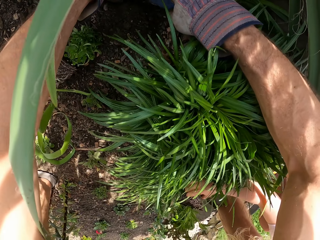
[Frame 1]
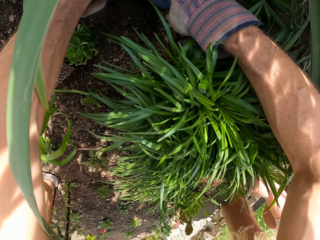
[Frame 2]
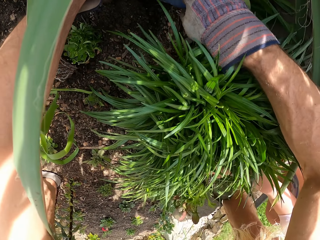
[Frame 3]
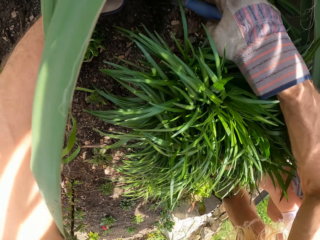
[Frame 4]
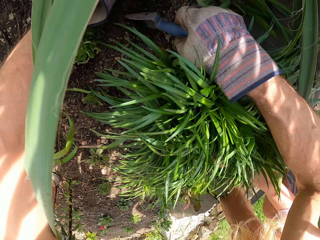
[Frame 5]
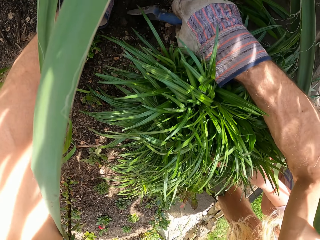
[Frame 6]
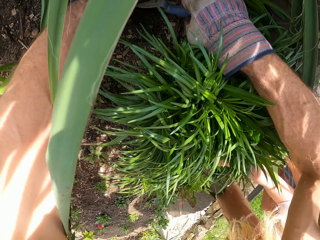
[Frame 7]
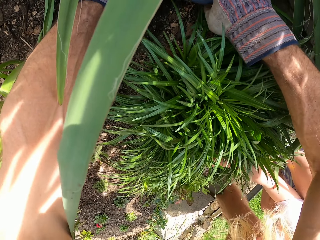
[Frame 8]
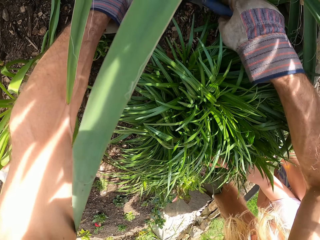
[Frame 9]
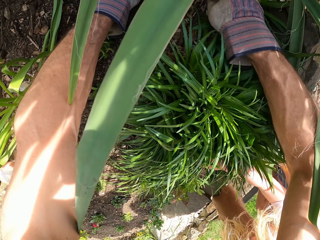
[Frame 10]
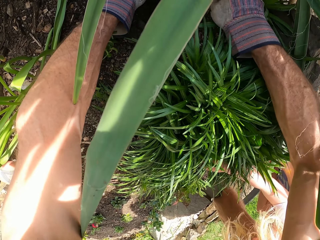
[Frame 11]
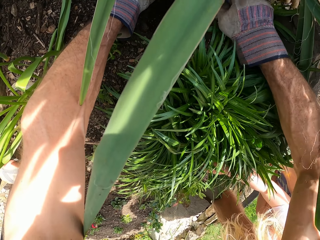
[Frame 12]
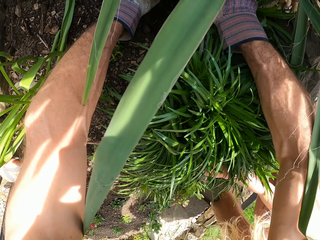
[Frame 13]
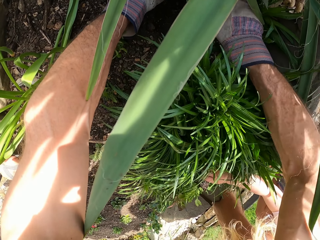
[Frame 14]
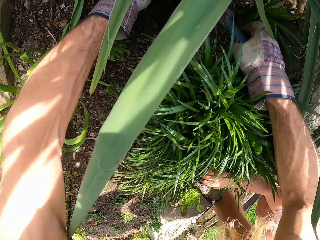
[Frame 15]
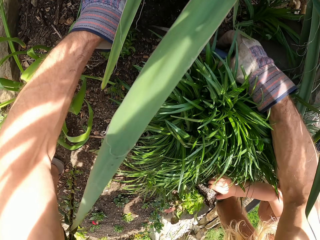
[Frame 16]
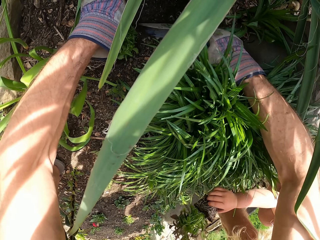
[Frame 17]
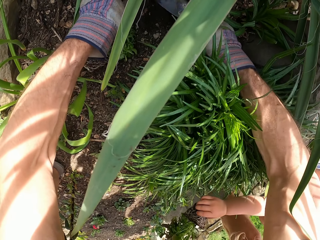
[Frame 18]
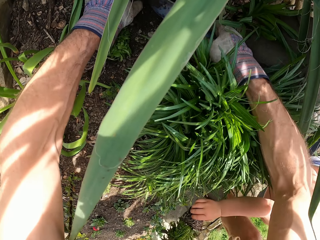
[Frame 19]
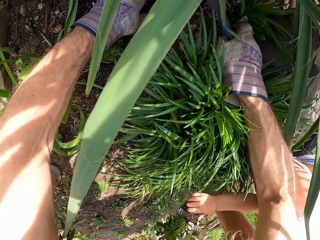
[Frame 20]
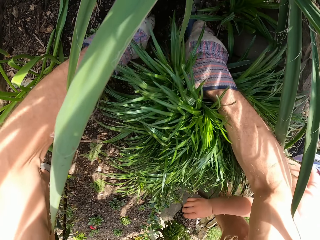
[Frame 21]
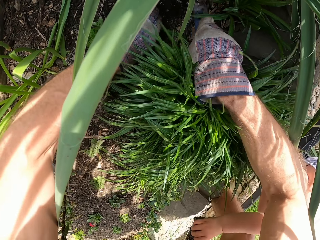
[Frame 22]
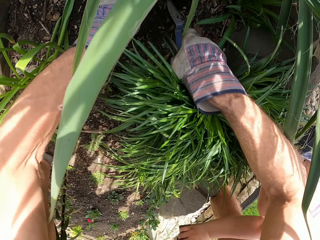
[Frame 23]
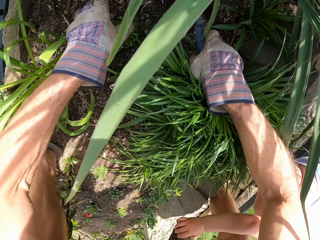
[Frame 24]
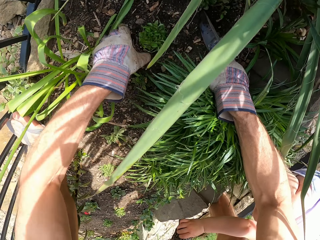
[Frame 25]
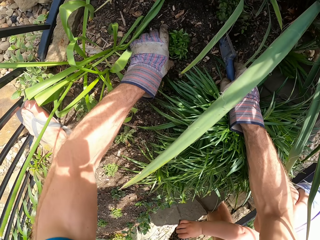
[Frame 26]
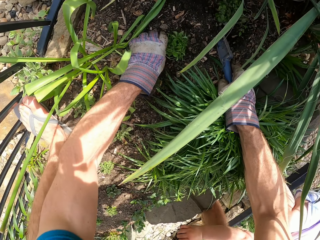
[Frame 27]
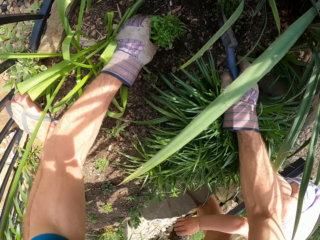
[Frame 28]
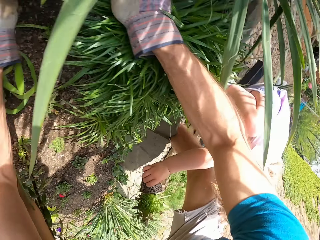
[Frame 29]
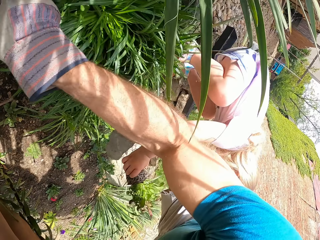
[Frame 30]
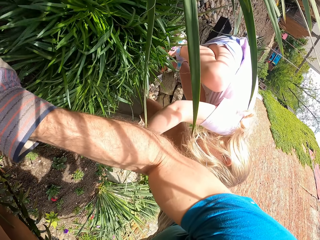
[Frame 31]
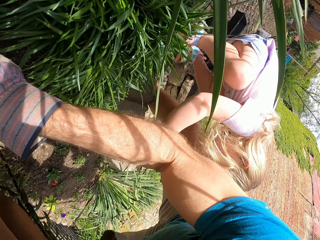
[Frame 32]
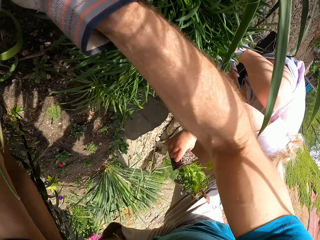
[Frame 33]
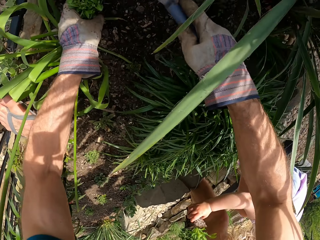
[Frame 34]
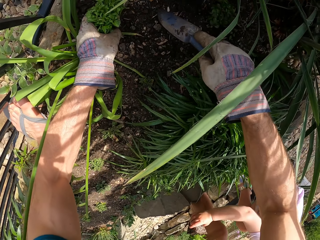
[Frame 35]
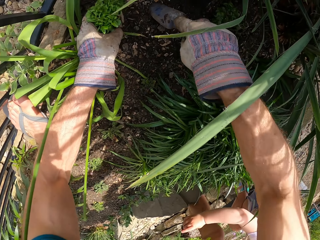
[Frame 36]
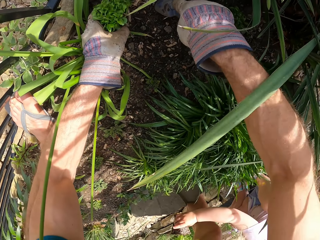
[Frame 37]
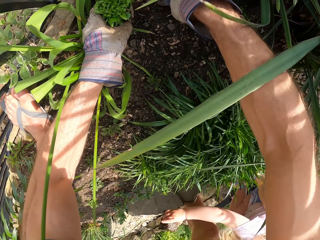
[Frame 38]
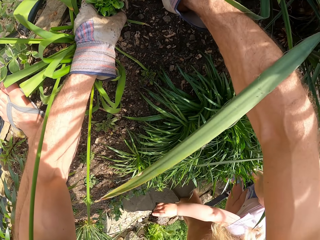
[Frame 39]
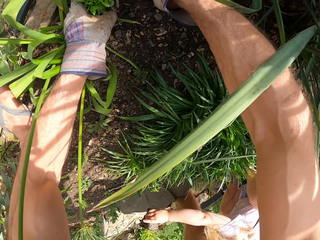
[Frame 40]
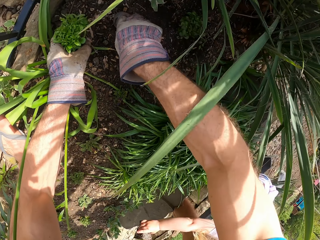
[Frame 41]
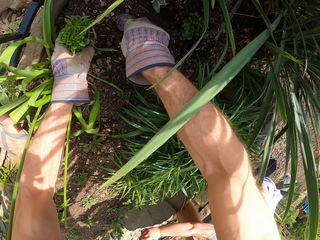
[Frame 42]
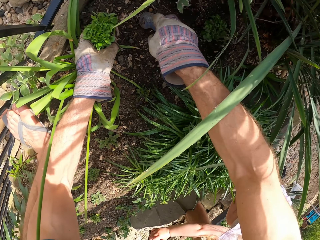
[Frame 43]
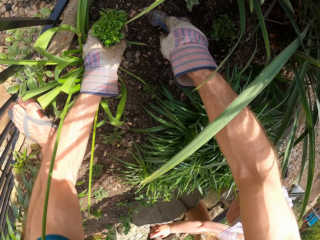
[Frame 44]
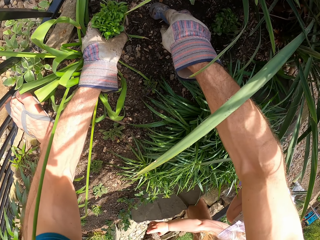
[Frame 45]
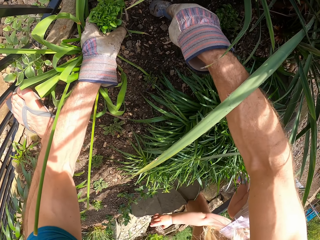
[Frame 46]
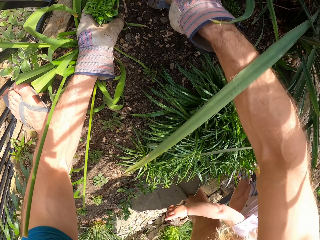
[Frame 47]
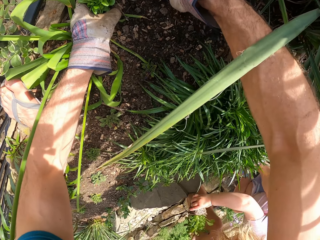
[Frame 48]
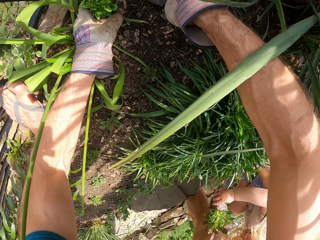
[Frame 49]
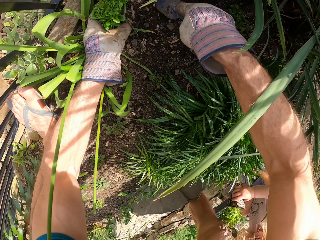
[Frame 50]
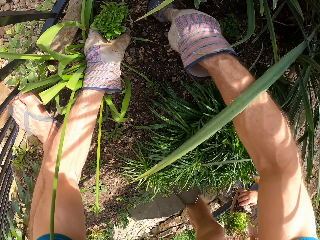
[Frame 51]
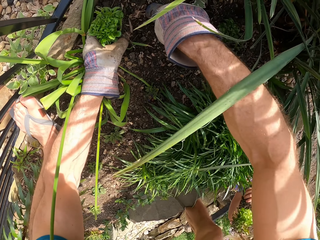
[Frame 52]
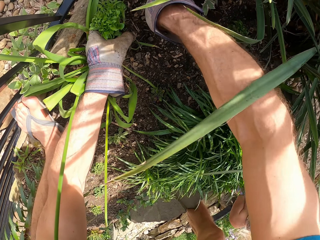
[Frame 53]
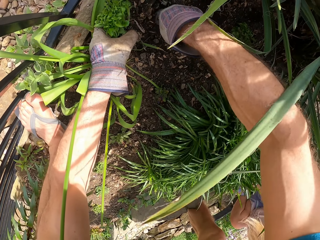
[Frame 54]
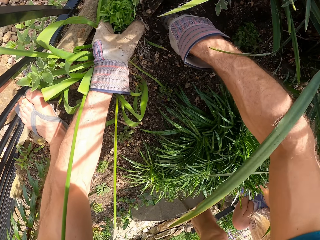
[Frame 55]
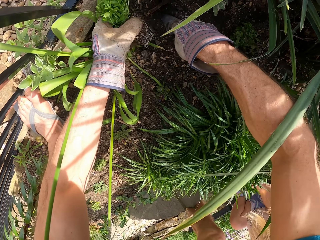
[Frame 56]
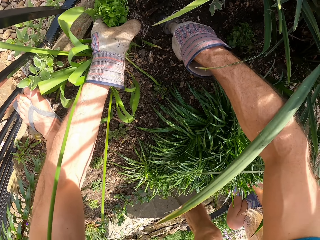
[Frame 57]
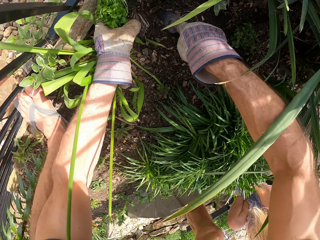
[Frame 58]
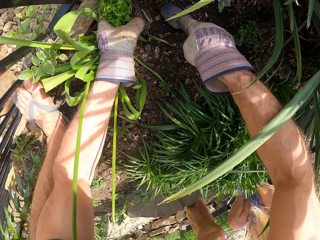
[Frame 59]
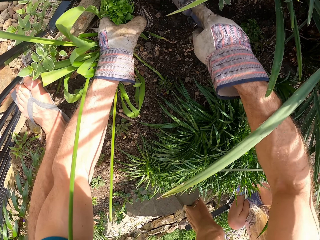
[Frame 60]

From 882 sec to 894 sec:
The camera wearer picks up a garden trowel. They put soil on a seedling using the garden trowel. They pick up the seedling. They lift a hand to something. They look at a baby. They dig the ground with the garden trowel.

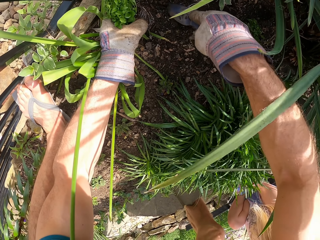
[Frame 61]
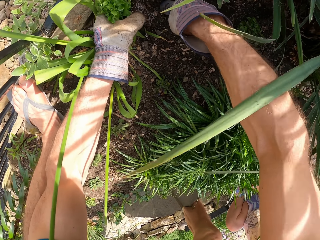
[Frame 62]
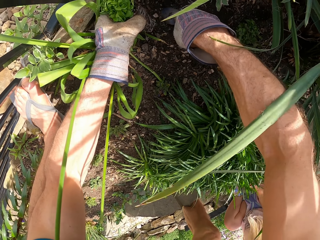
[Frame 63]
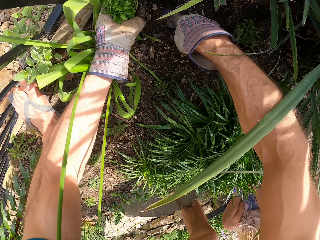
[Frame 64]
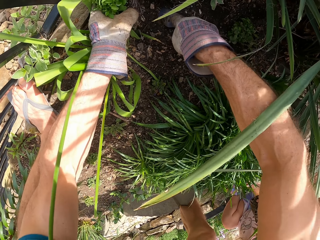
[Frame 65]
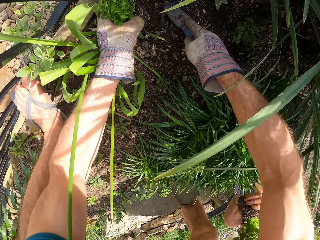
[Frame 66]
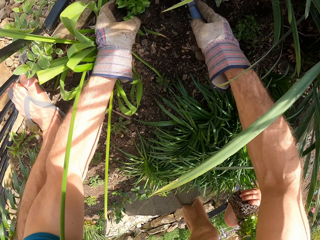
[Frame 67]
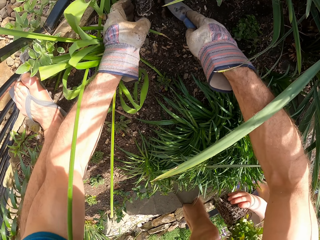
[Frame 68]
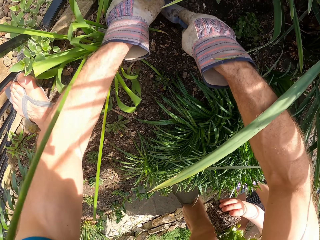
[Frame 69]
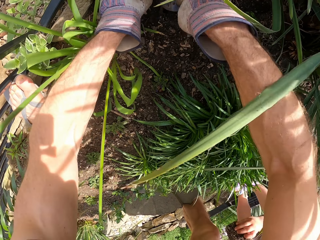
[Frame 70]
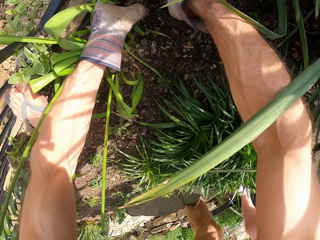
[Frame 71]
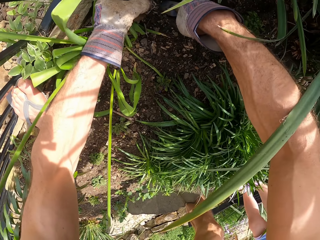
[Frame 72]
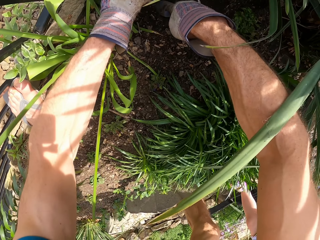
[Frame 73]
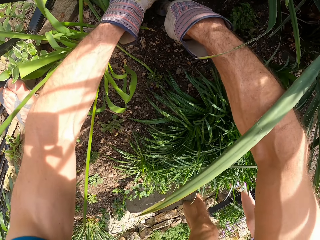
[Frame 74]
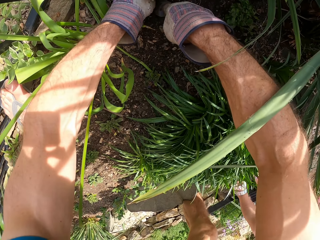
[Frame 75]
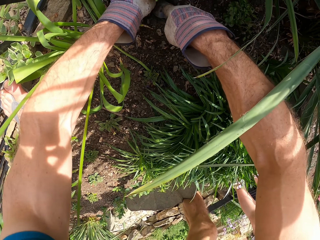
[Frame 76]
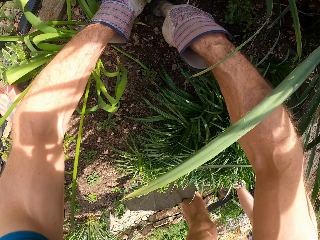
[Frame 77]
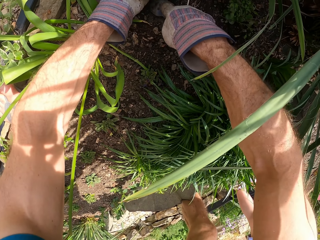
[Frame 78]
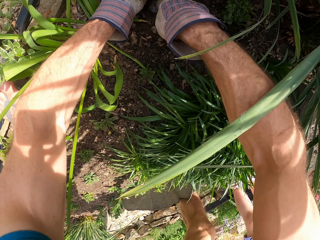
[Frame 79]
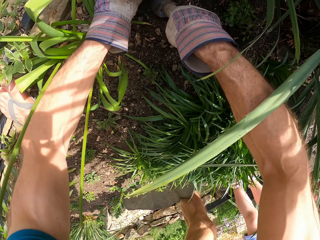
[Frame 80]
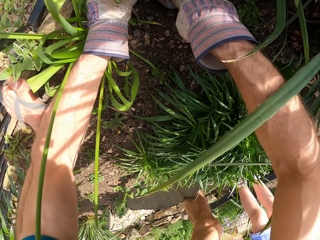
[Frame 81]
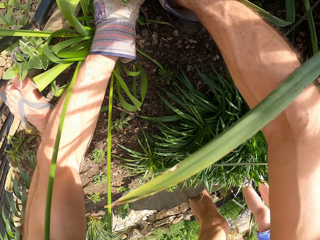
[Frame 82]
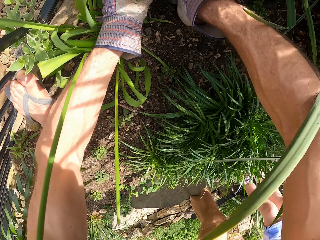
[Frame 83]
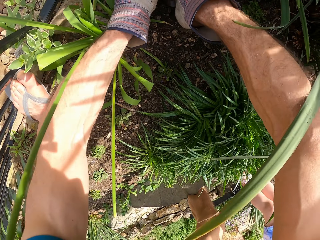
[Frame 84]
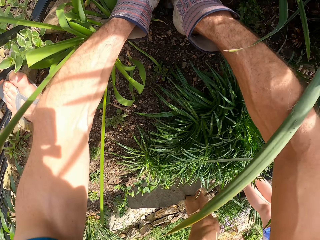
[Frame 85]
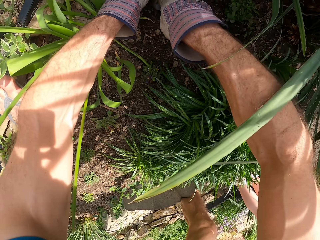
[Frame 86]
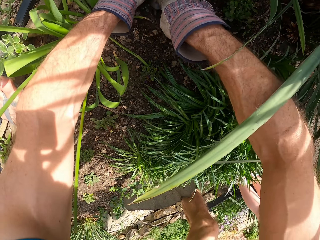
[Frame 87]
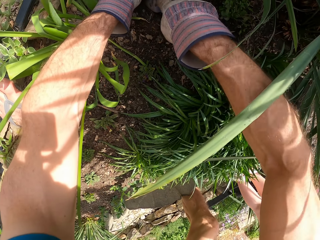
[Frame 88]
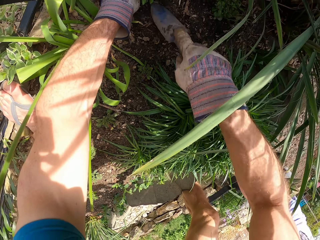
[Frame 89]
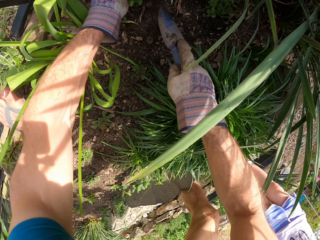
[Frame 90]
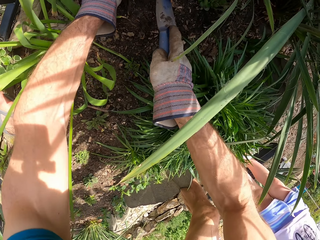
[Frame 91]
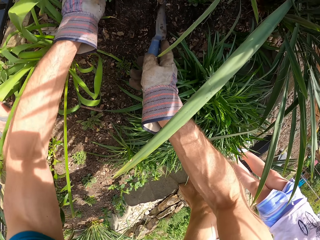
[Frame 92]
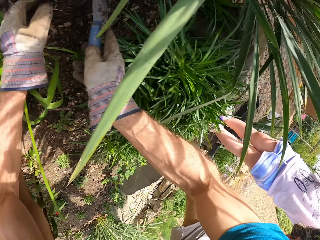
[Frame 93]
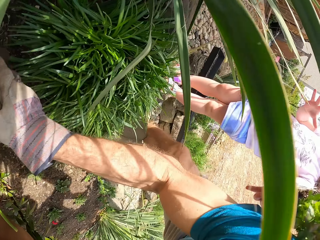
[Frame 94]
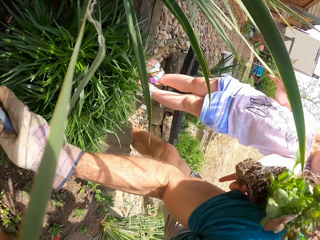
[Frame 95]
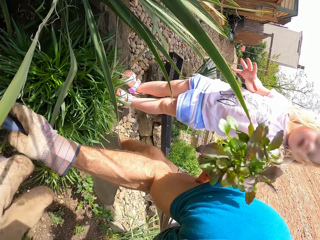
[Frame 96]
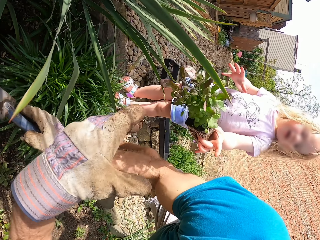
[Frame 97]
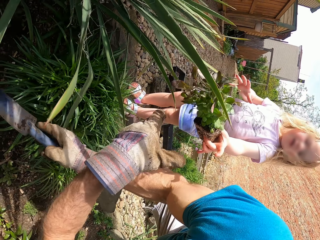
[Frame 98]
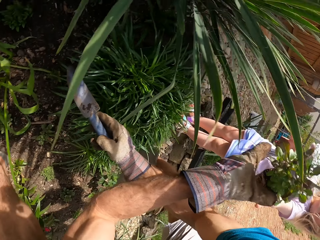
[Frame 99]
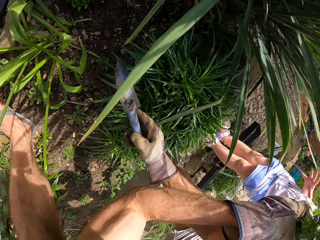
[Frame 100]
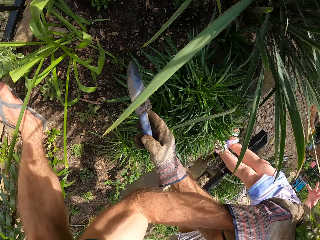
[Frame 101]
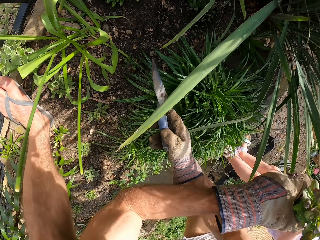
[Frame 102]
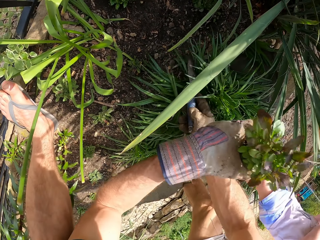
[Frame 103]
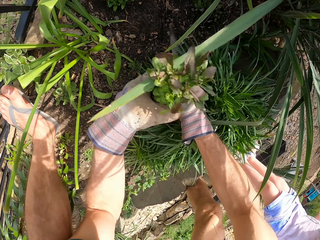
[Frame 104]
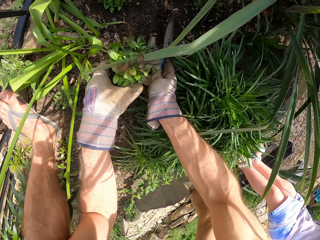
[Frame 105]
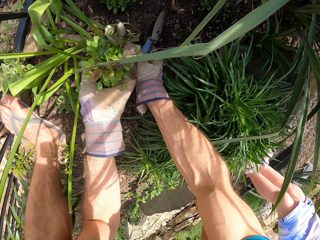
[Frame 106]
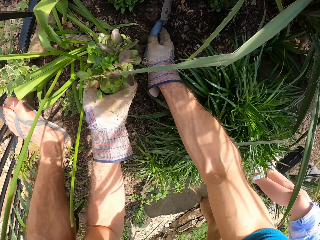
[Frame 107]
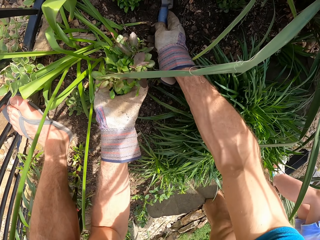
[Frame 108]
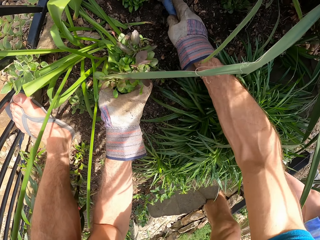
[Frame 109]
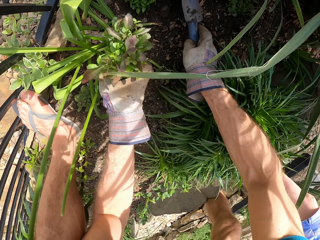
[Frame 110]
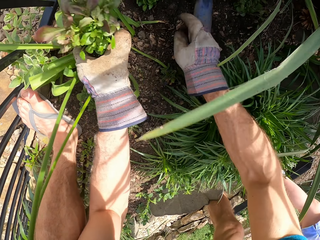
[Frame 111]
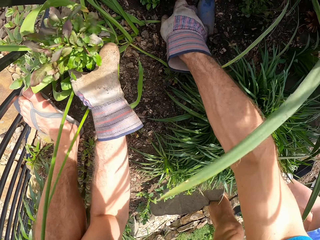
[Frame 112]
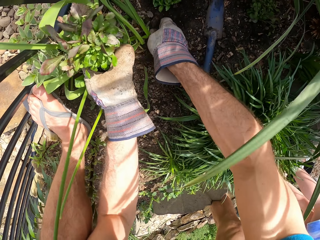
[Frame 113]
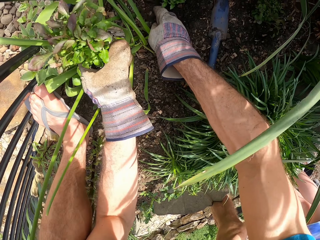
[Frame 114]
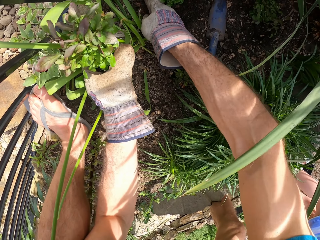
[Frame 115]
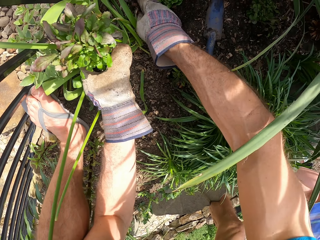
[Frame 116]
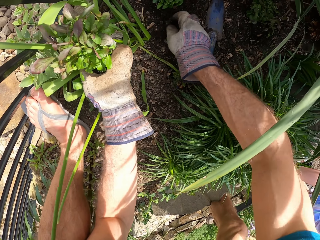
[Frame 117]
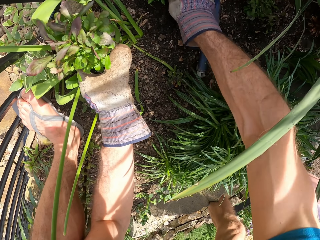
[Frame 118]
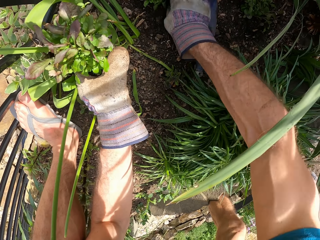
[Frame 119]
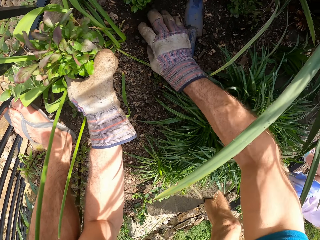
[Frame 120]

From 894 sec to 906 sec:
The camera wearer plants a seedling in the hole. A baby gives the camera wearer a seedling. The camera wearer picks up the seedling from the baby. They drop a garden trowel. They spread soil with the hand trowel. They hold the soil. They spread the soil with hands.
